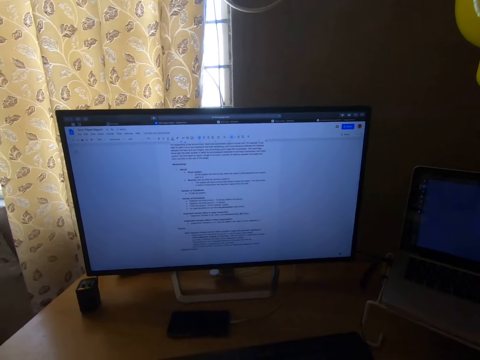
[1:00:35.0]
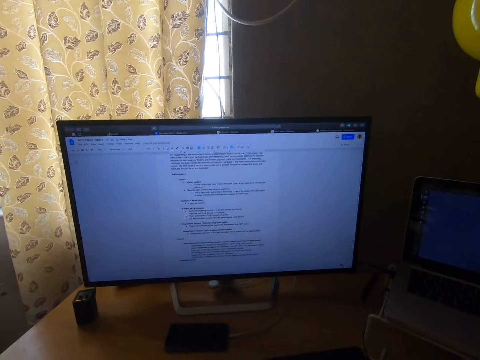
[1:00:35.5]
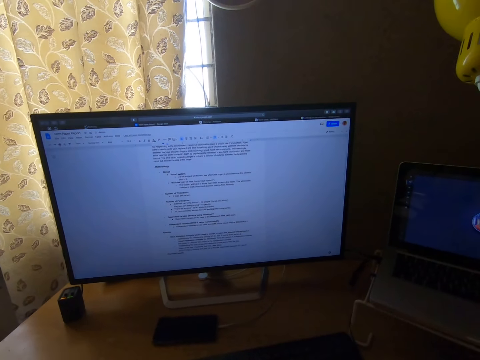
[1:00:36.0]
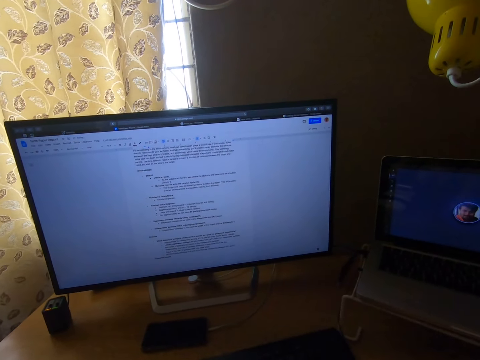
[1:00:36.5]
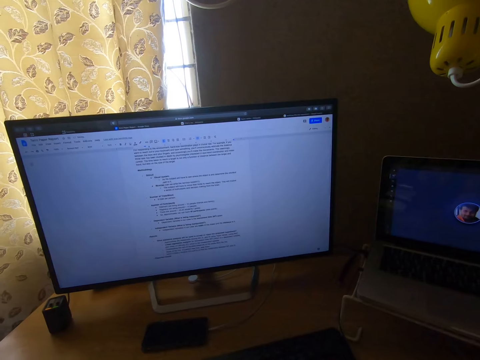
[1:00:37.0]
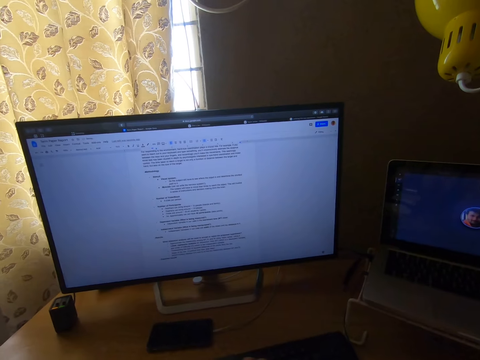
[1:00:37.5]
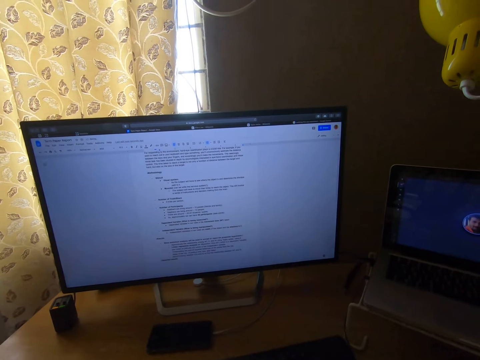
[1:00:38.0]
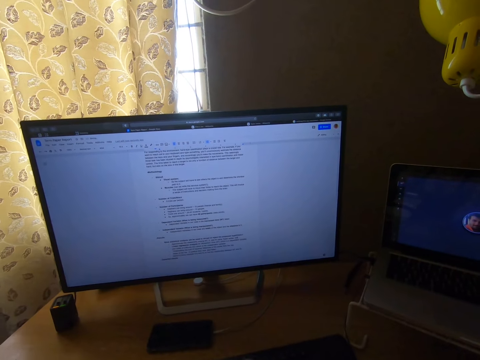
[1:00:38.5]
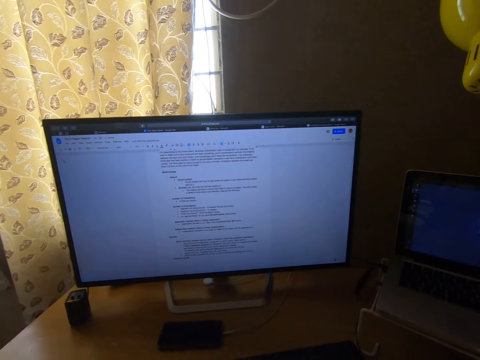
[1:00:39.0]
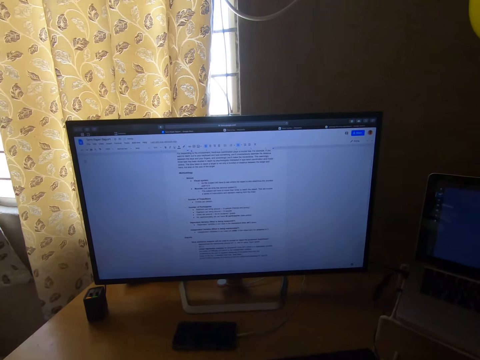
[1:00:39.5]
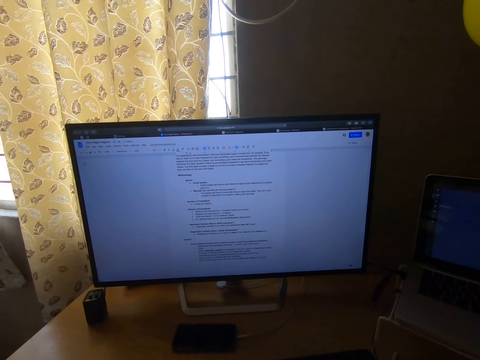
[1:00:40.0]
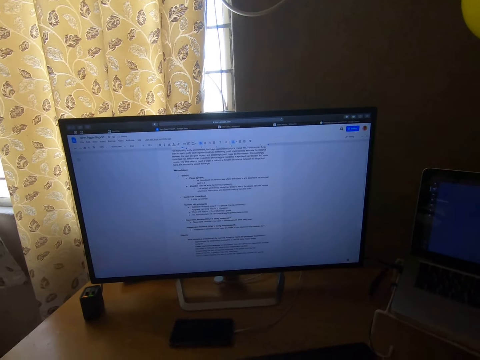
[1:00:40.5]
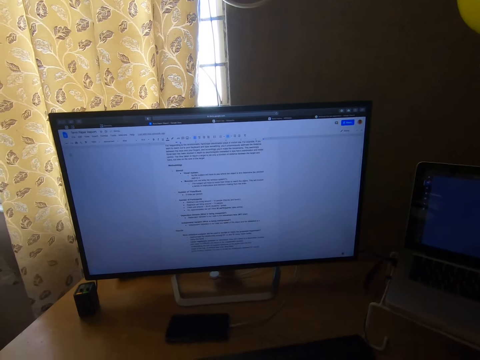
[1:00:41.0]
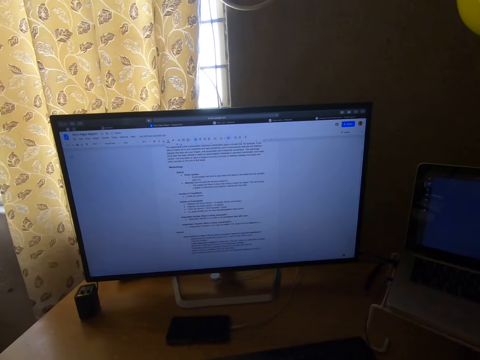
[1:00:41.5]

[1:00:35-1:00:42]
The camera wearer types with the keyboard.

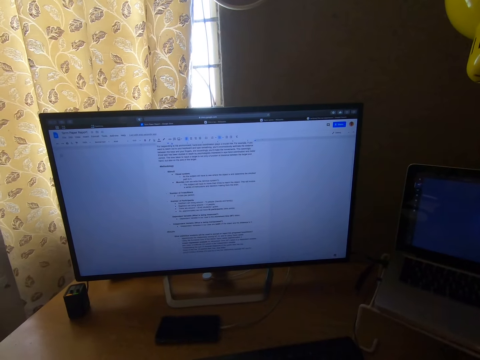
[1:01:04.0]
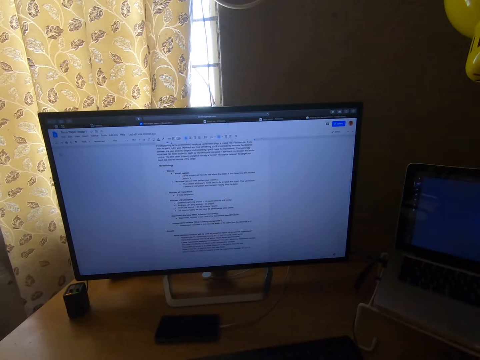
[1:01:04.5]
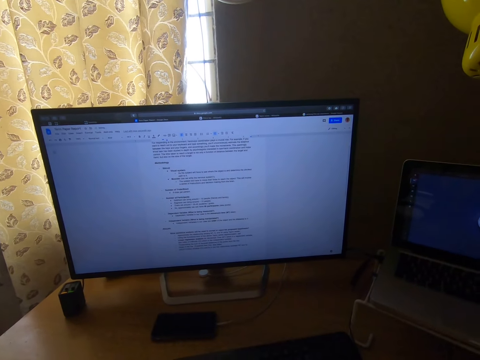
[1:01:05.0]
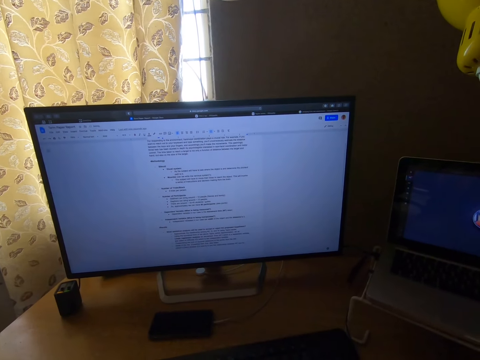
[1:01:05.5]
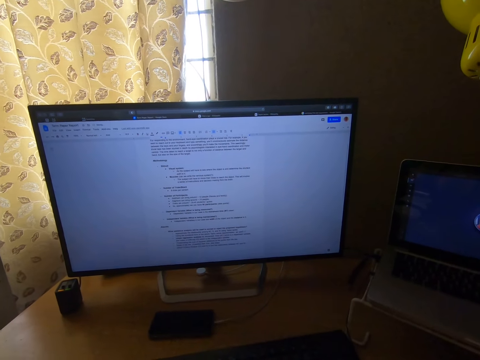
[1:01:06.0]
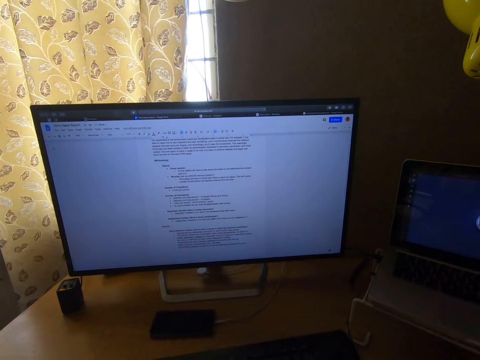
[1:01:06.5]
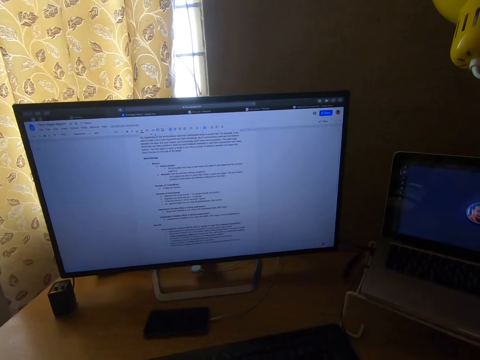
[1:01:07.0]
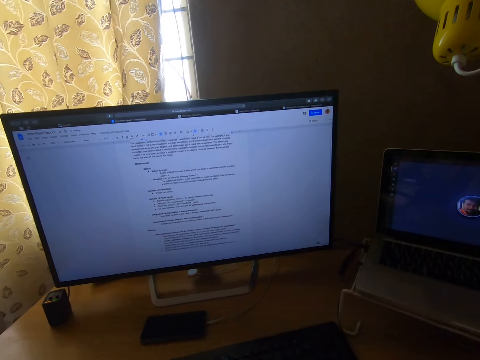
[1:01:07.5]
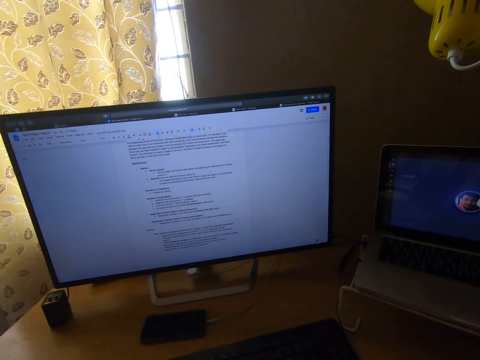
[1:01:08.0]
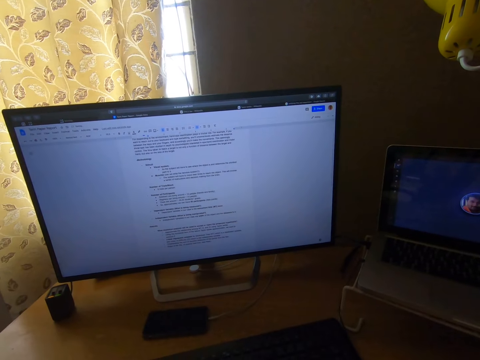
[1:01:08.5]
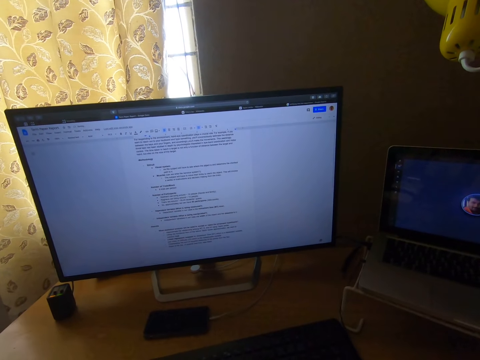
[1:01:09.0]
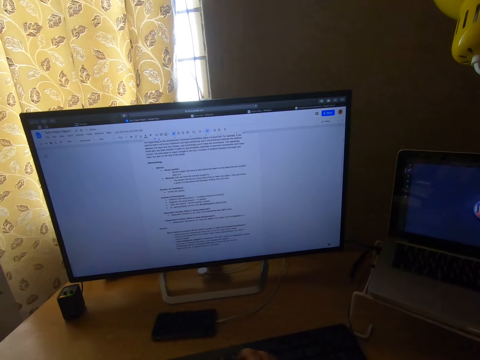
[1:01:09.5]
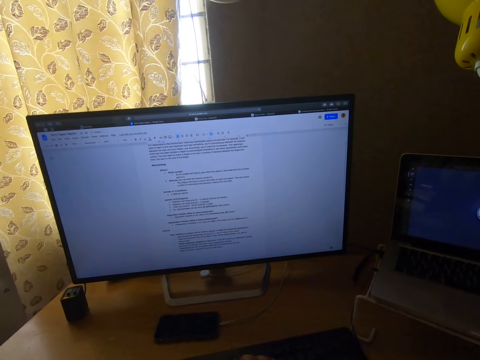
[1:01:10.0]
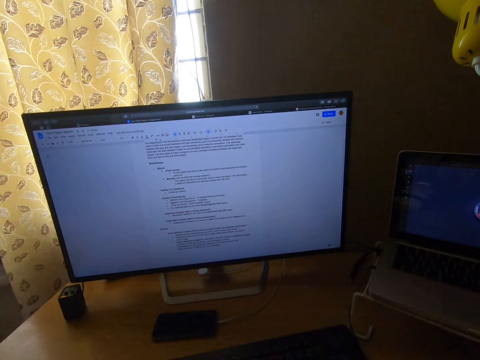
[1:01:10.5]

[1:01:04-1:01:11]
The camera wearer types with the keyboard.

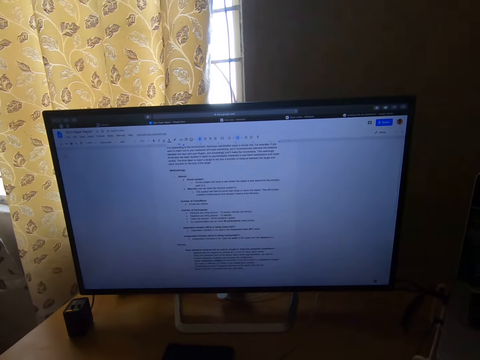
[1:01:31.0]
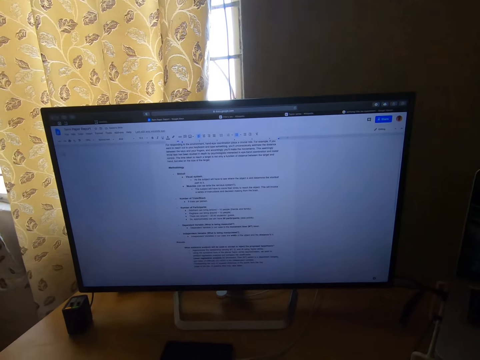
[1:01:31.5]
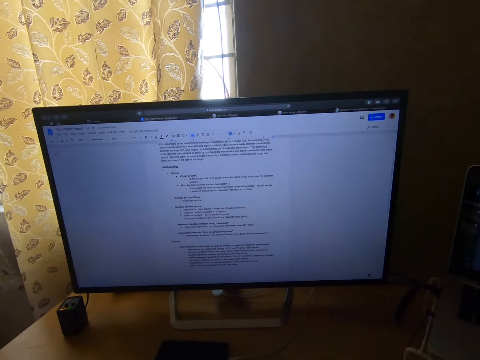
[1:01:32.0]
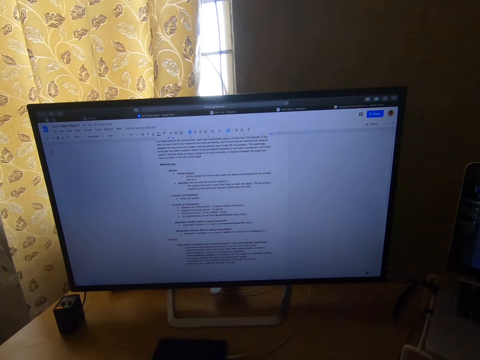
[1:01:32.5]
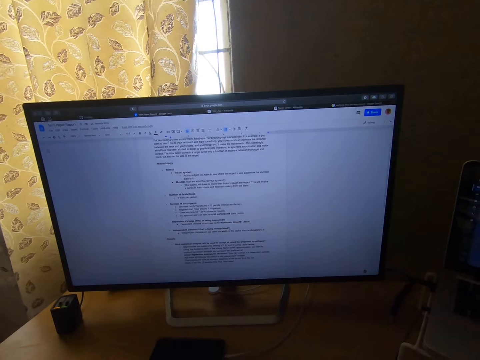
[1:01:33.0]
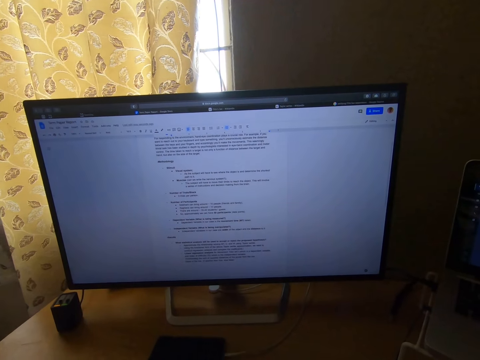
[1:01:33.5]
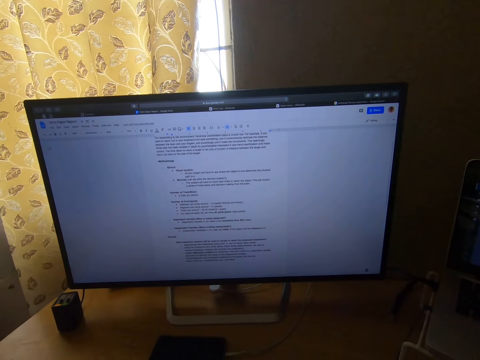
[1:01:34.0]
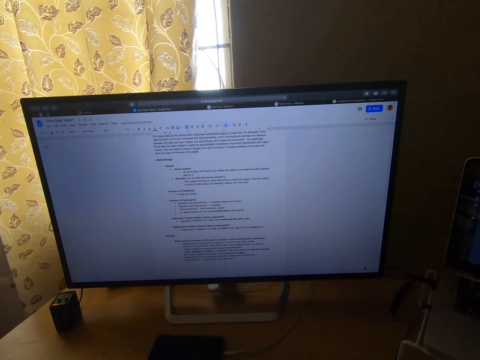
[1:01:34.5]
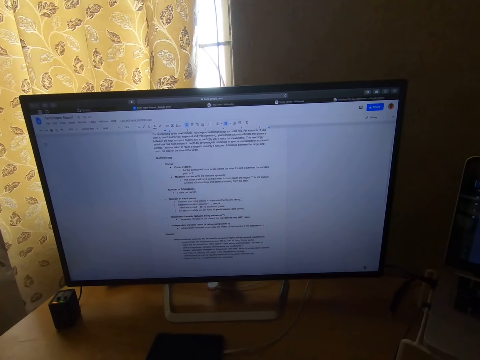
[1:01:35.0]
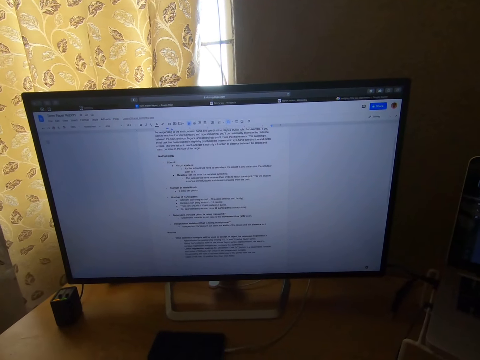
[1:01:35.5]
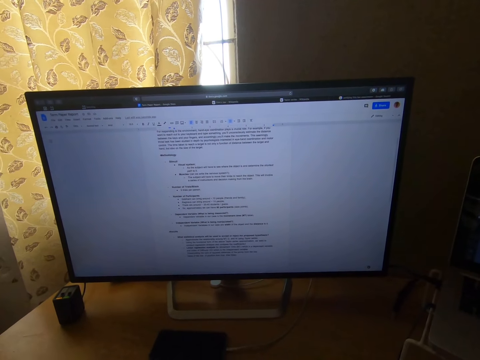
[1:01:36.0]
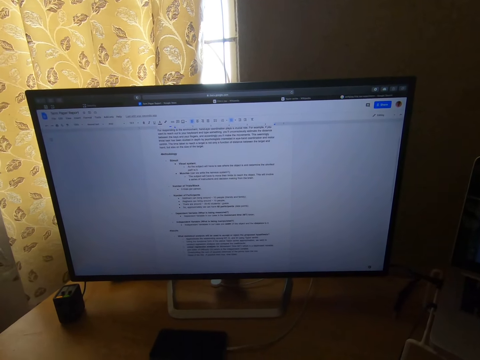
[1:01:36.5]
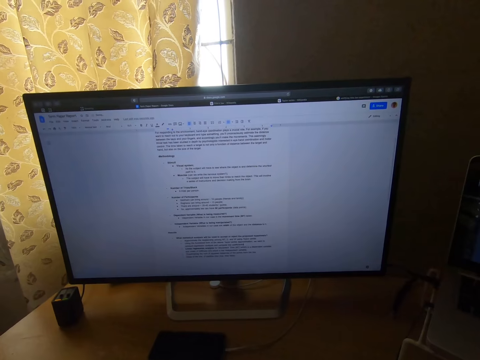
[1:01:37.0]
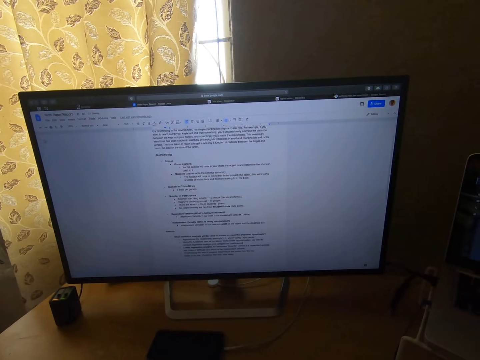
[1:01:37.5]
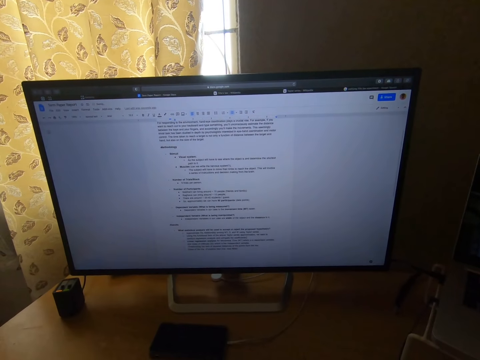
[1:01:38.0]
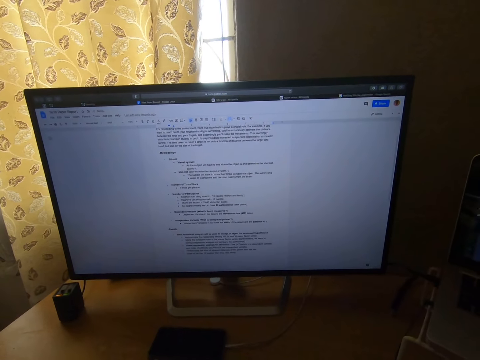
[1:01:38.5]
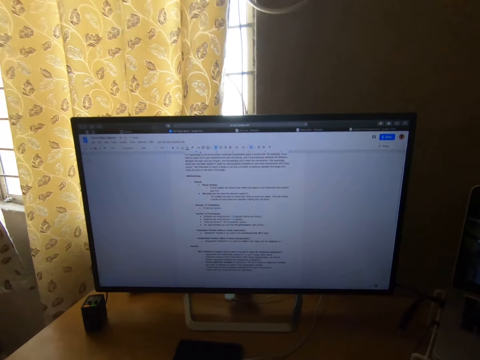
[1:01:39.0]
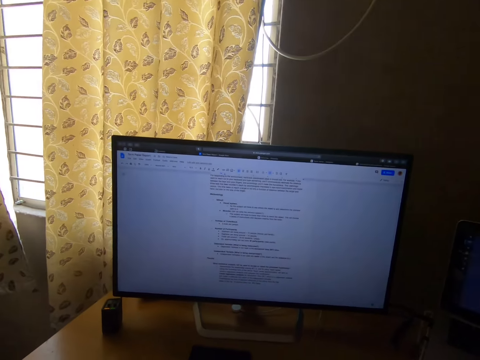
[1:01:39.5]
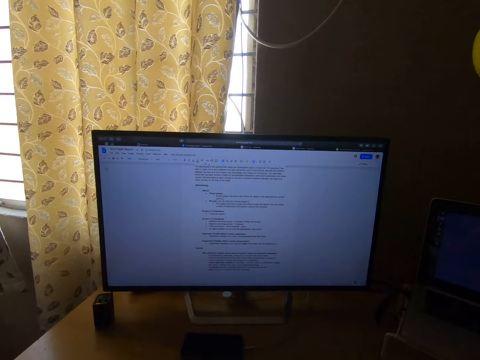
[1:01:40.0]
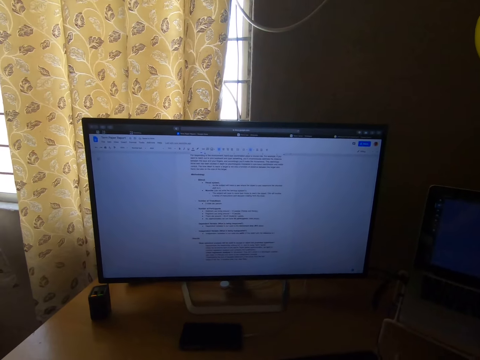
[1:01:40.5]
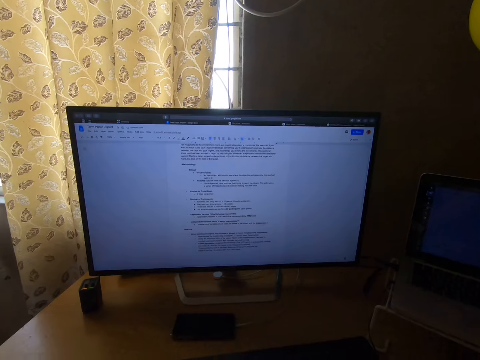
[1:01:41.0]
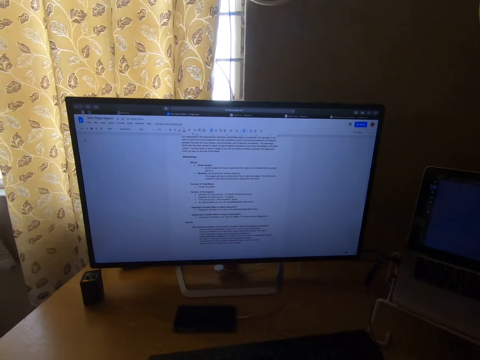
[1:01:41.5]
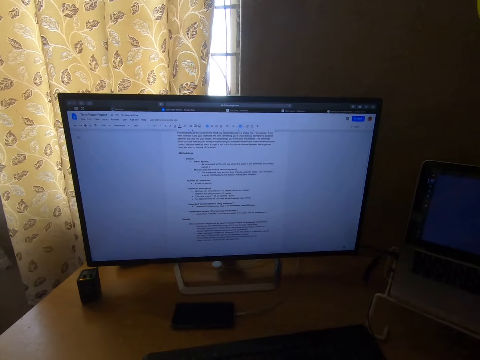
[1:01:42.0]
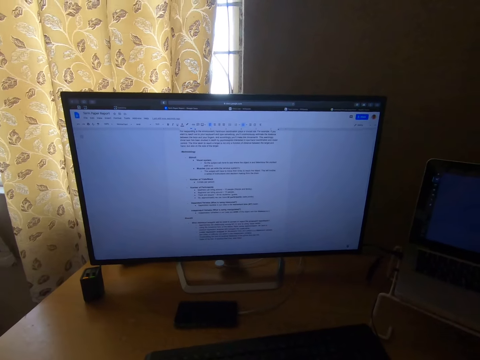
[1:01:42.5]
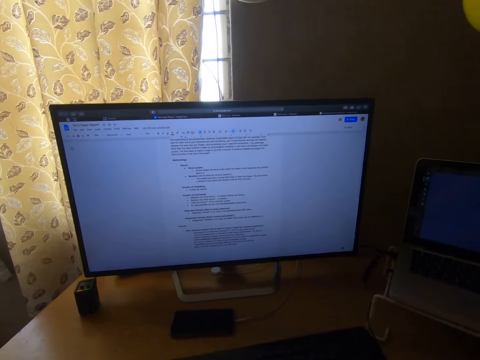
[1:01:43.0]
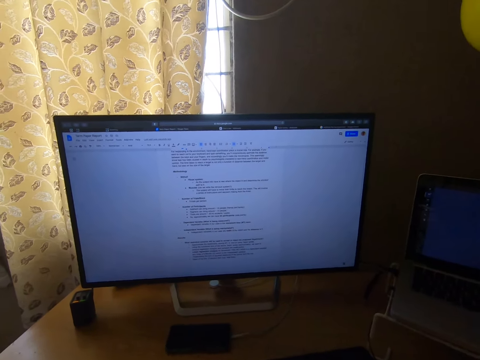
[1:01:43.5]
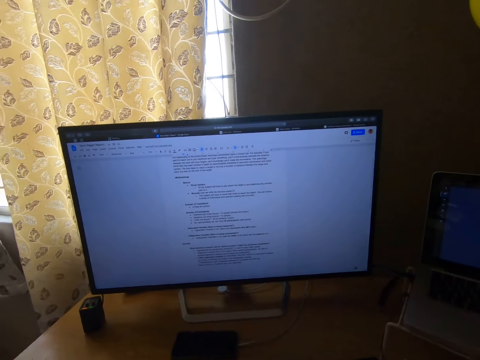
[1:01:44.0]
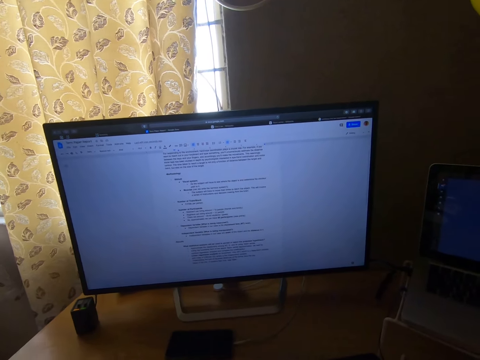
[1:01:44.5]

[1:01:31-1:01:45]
The camera wearer stares at a monitor screen.
